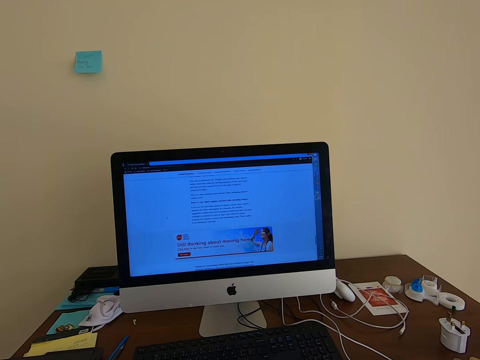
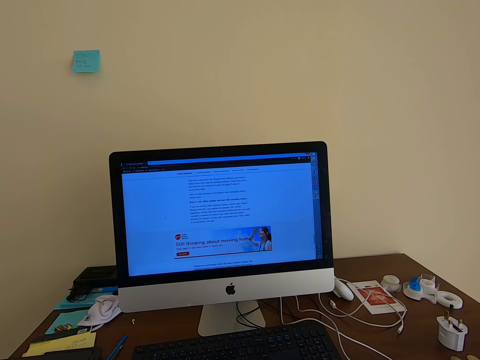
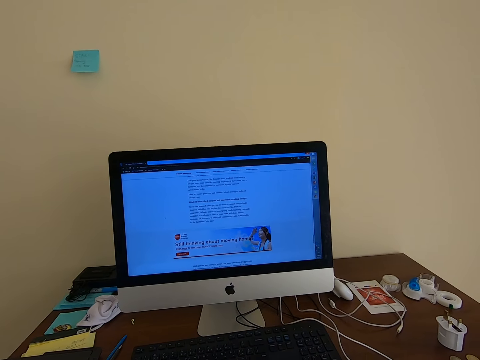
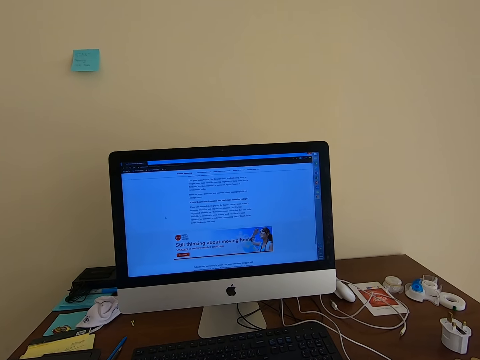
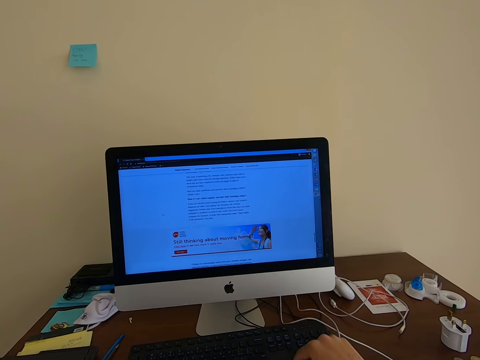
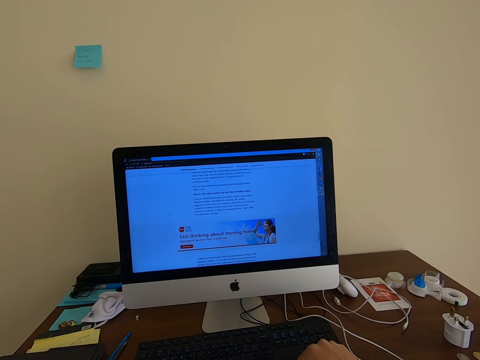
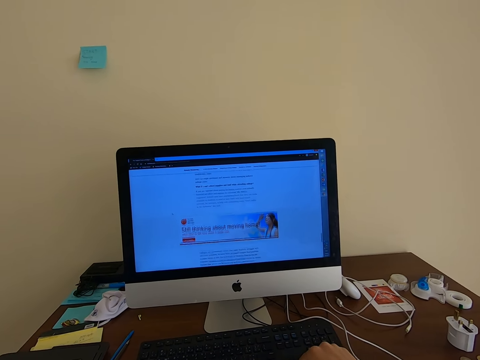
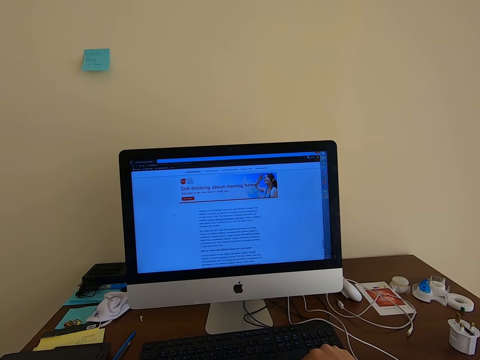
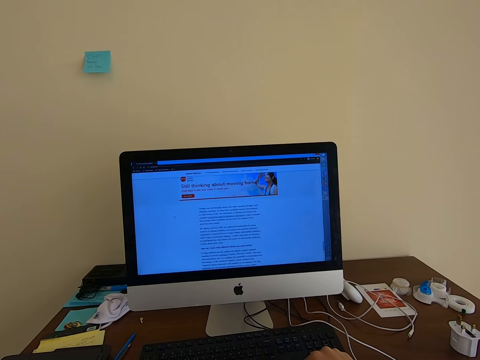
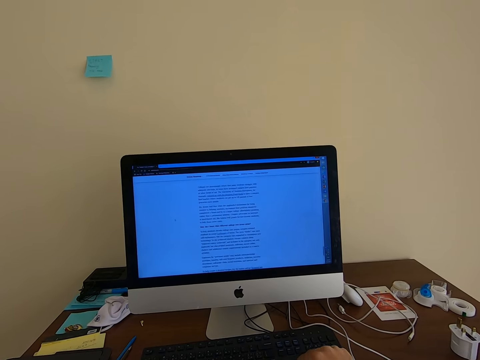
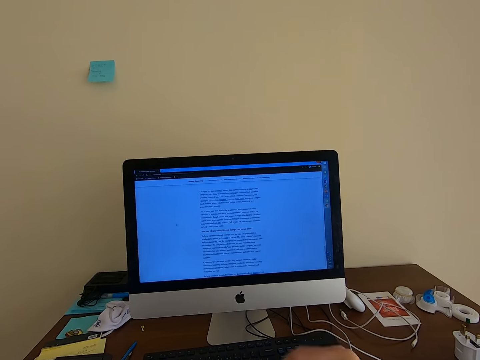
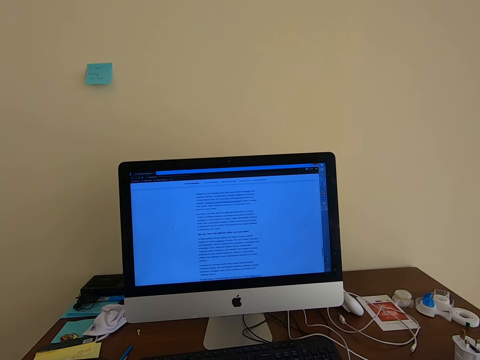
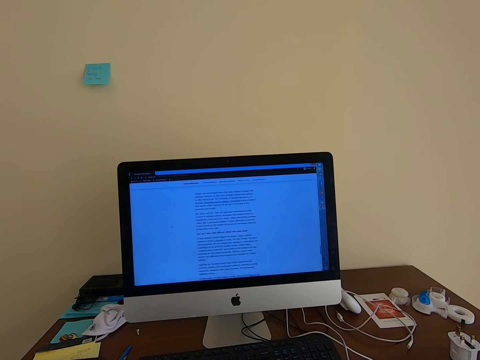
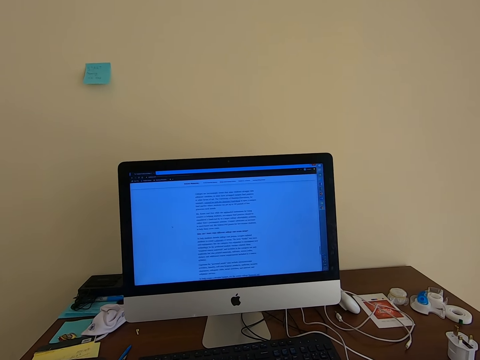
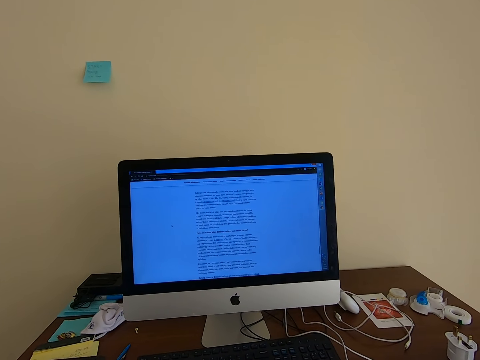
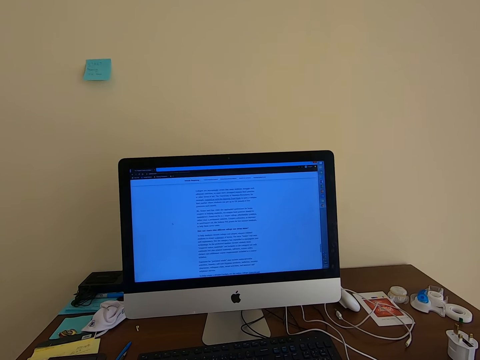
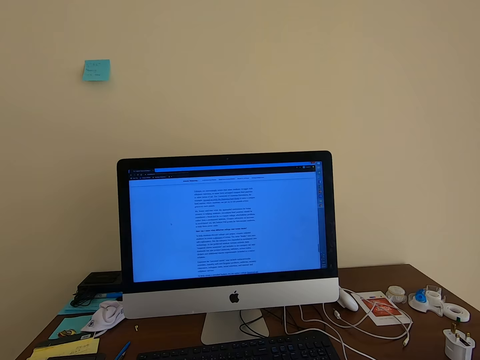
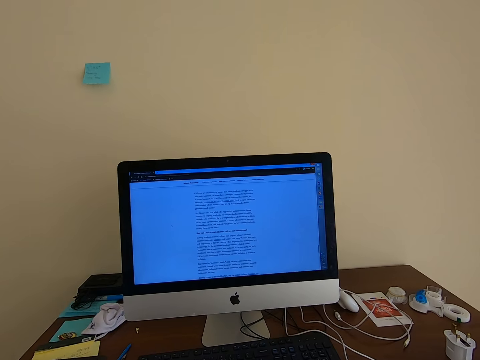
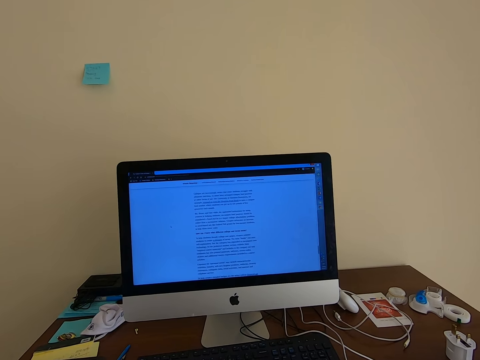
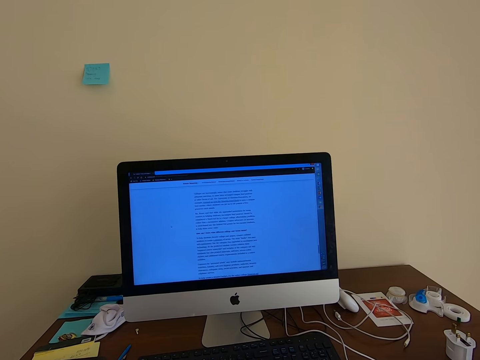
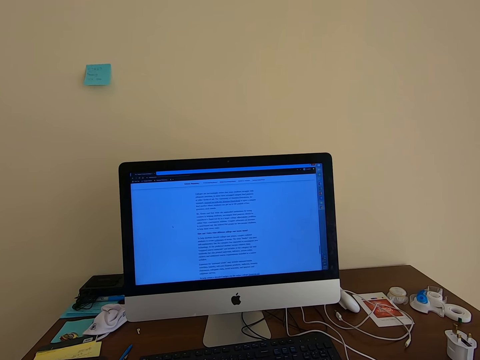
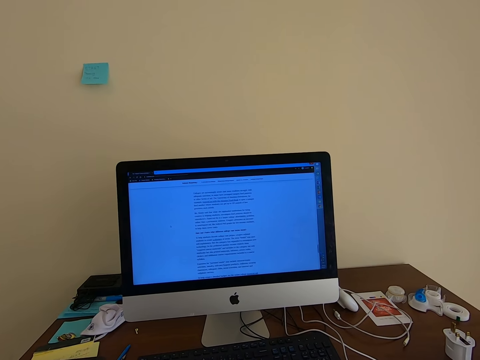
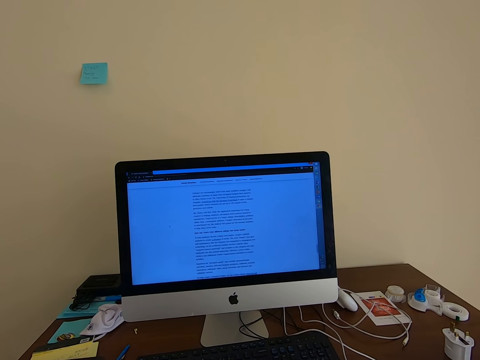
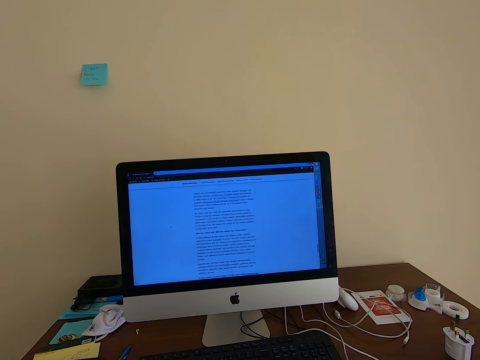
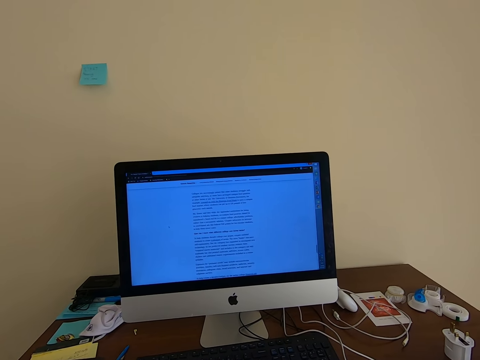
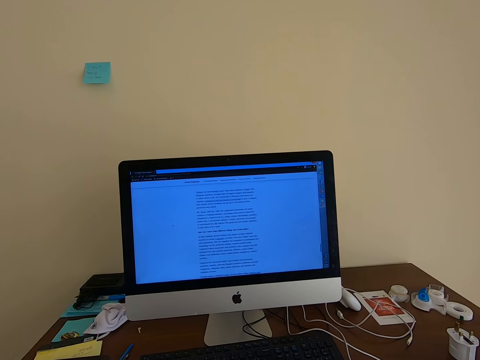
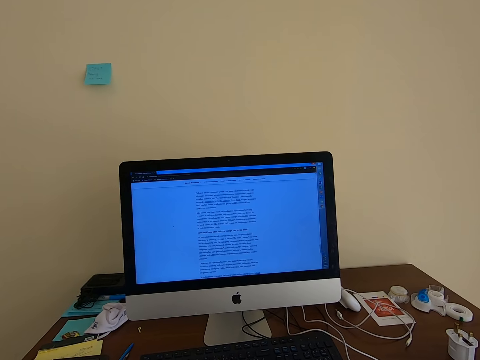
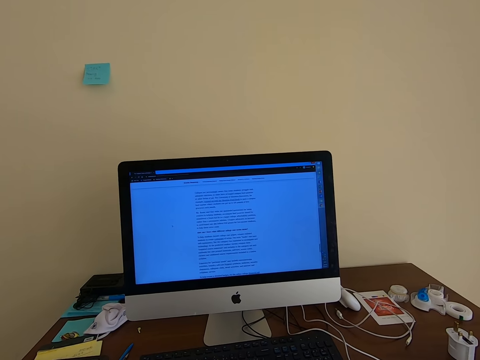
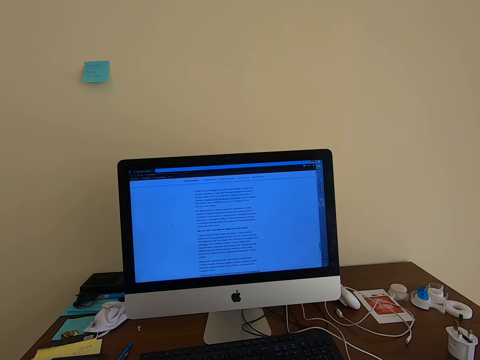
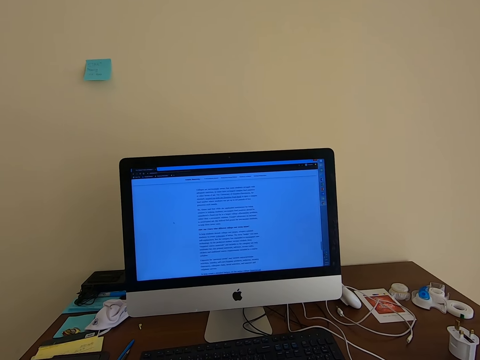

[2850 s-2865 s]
The camera wearer operates the keyboard. He puts his hand on a mouse. He uses the computer.

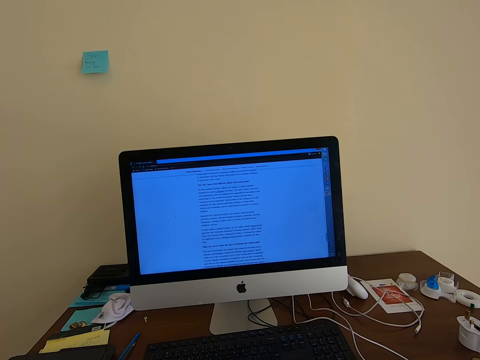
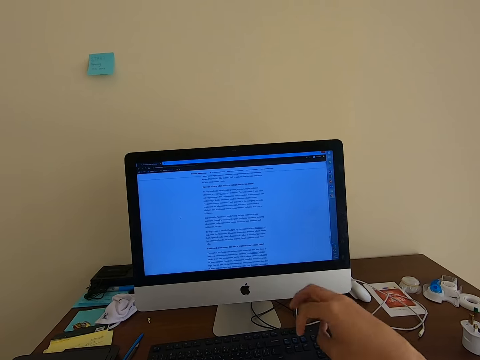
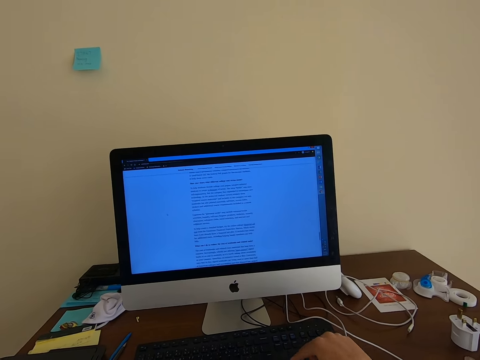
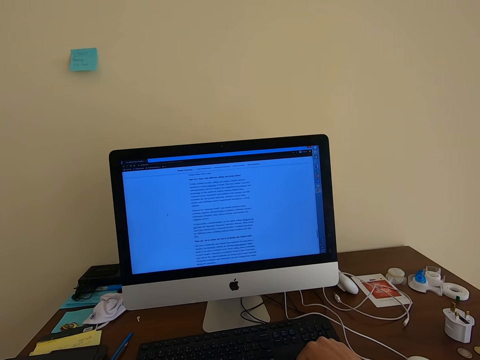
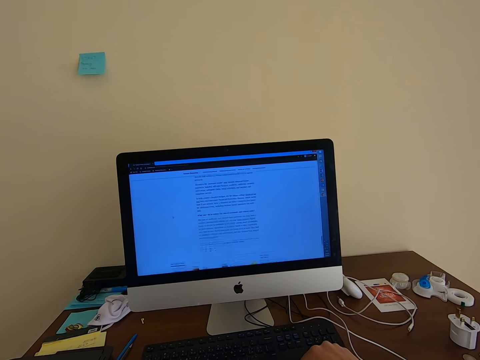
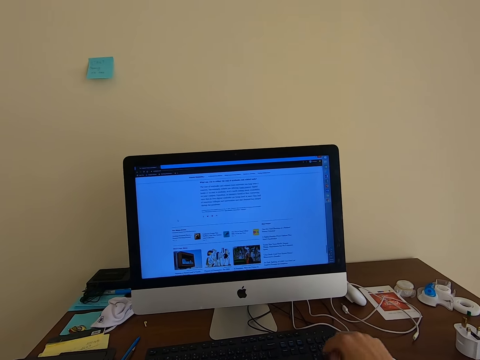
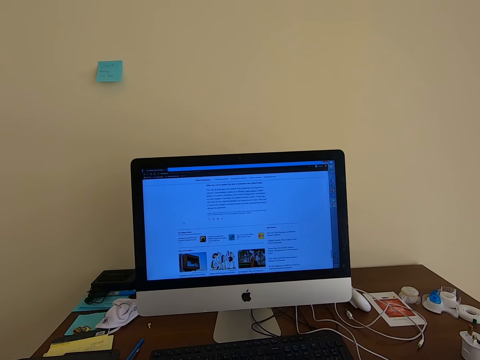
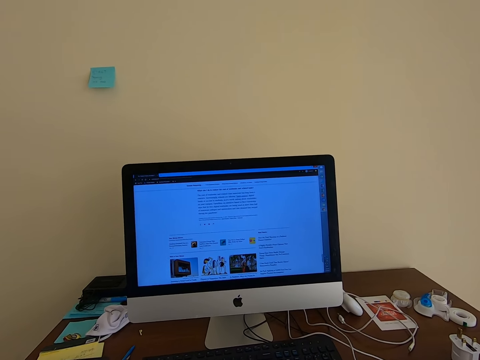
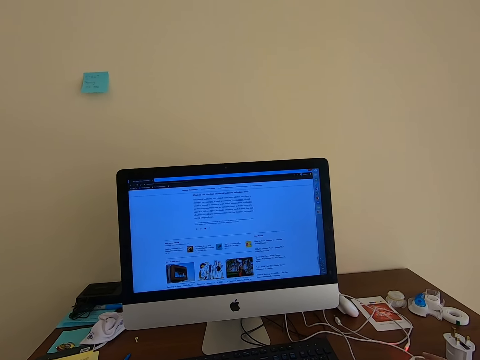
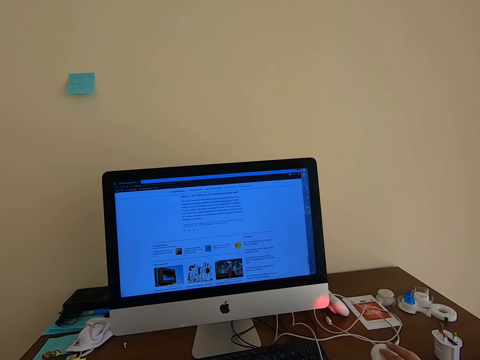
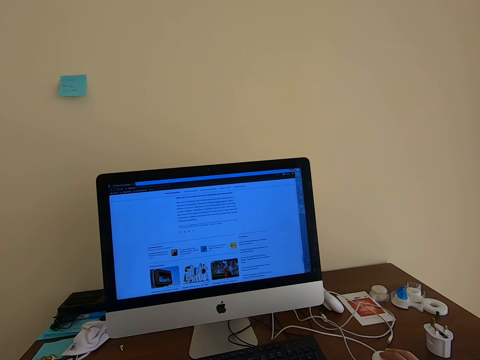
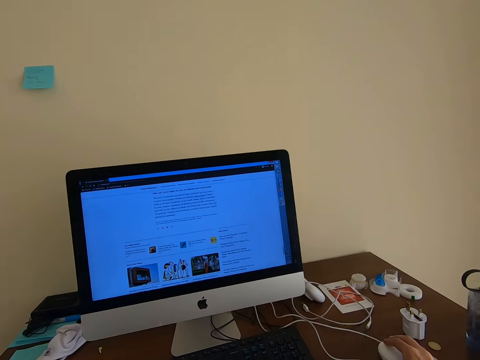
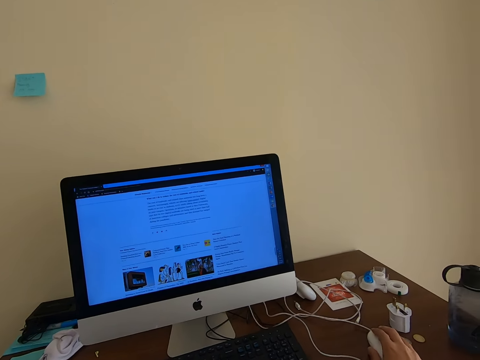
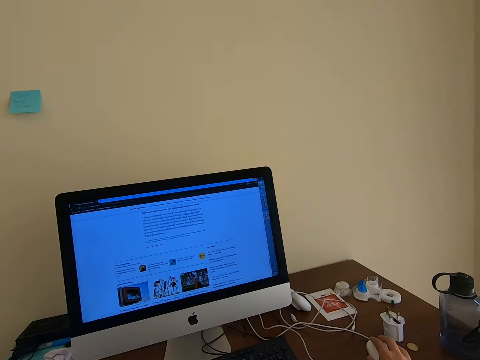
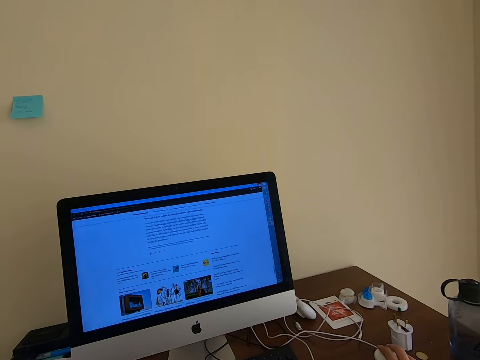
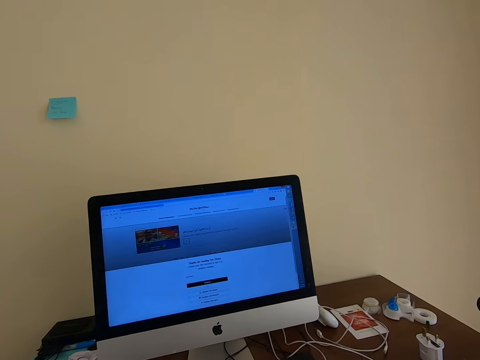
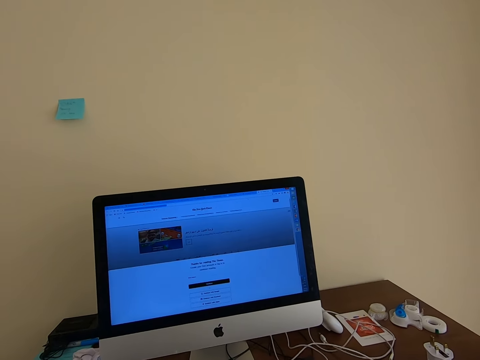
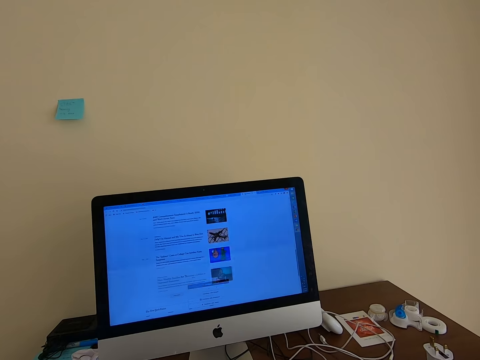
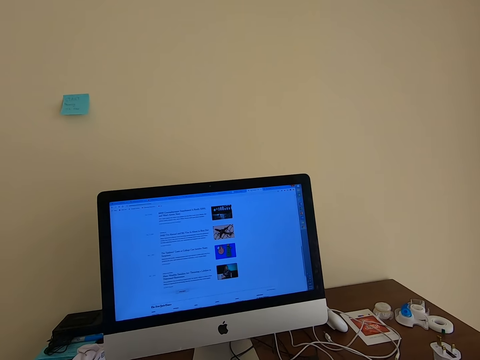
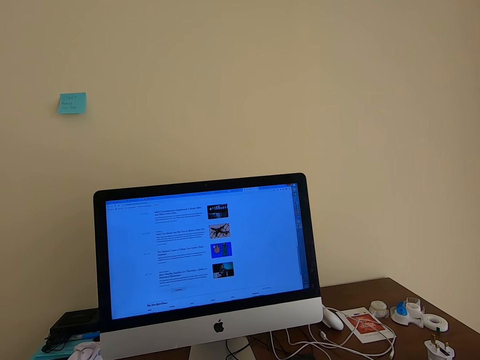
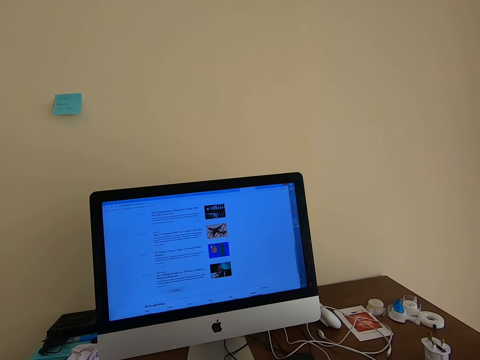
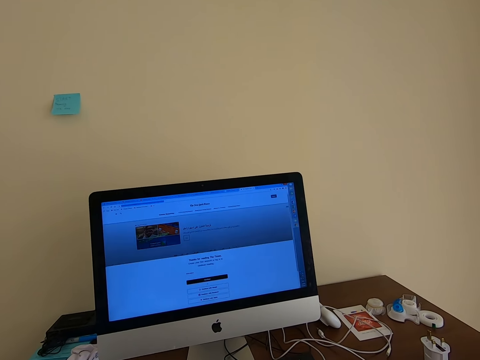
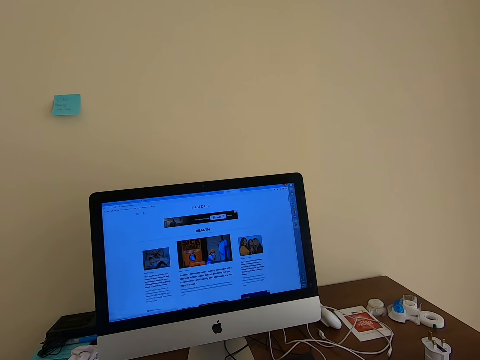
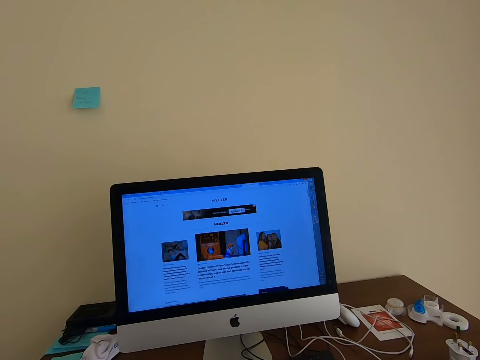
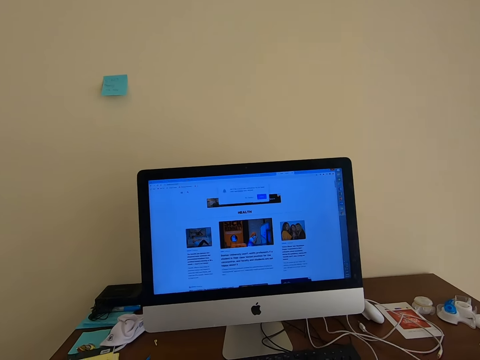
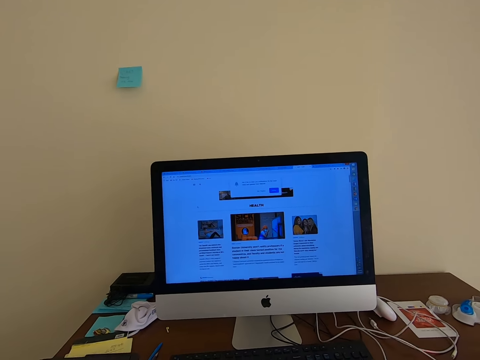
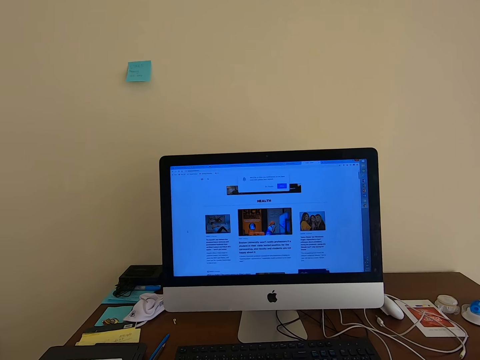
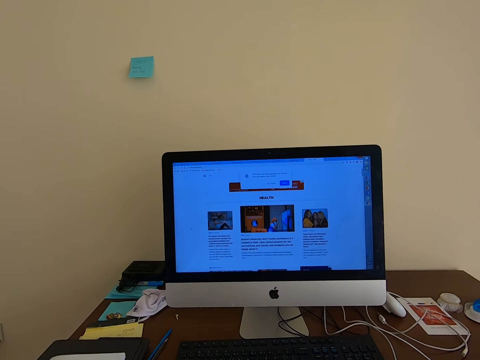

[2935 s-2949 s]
The camera wearer scrolls a mouse. They use the keyboard. They use the computer. They move the mouse on the table. They use the computer.
